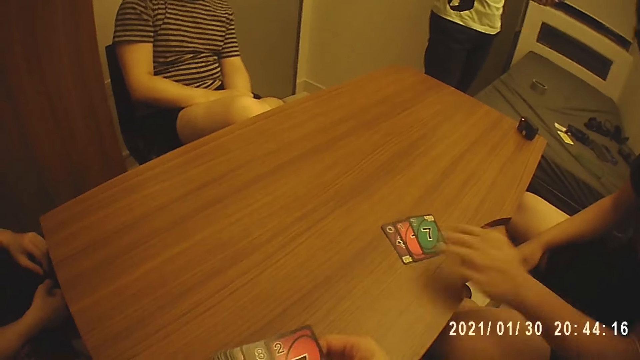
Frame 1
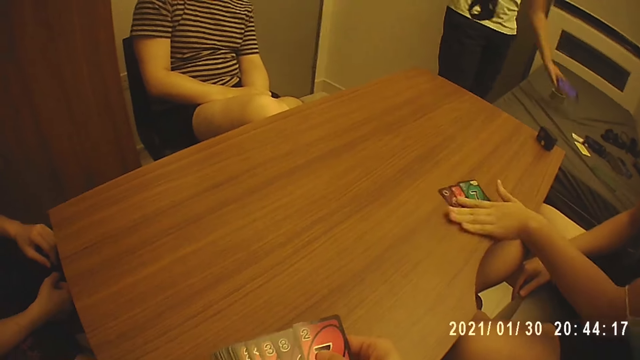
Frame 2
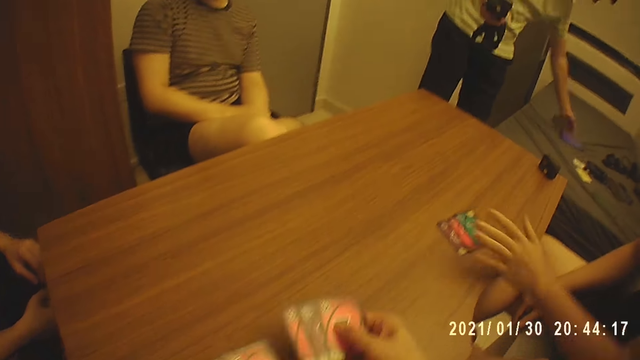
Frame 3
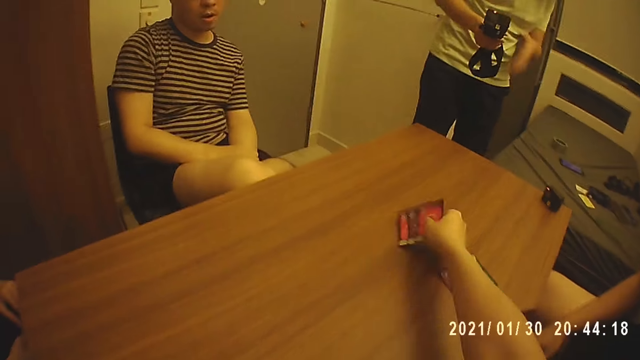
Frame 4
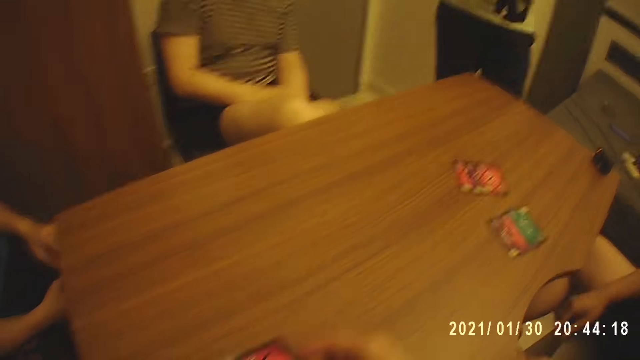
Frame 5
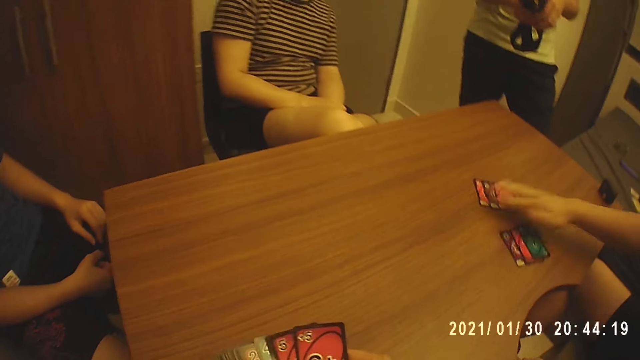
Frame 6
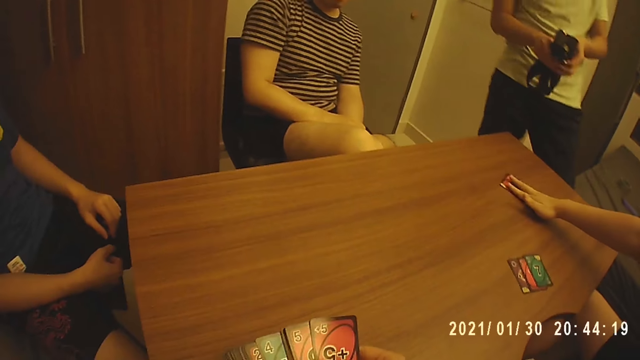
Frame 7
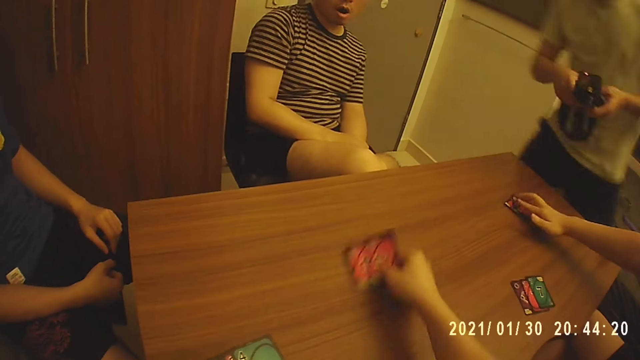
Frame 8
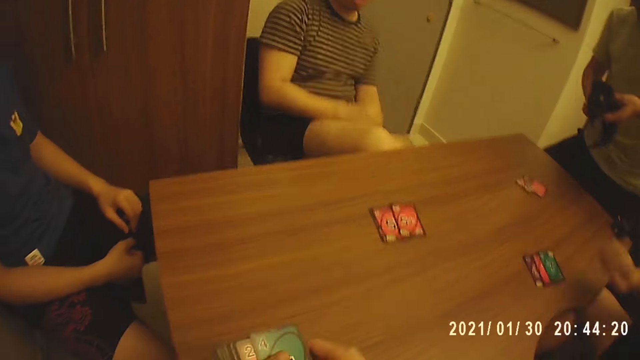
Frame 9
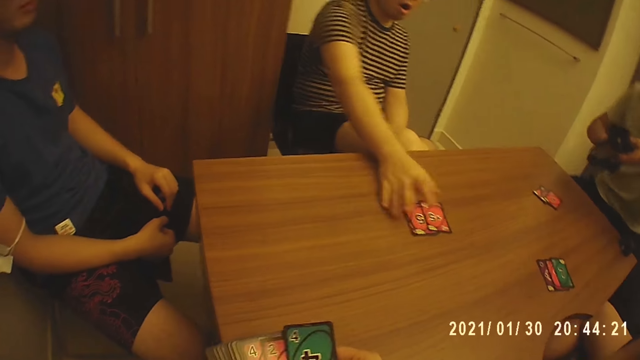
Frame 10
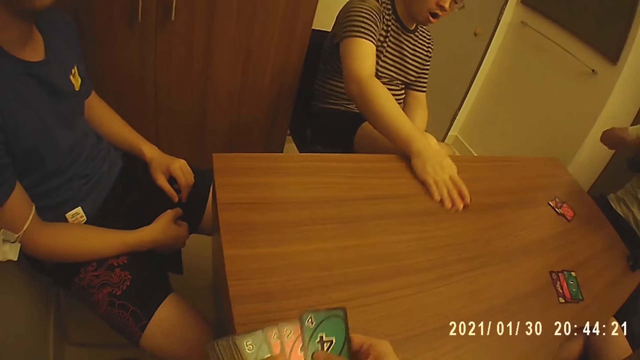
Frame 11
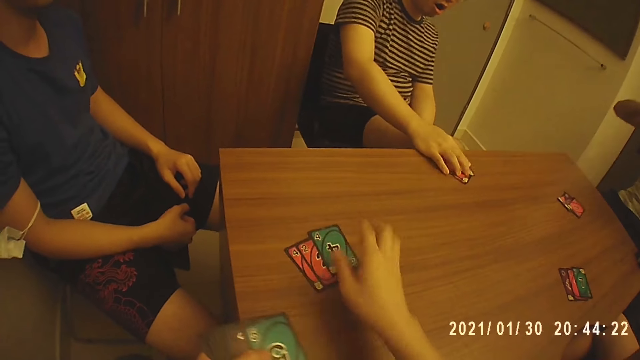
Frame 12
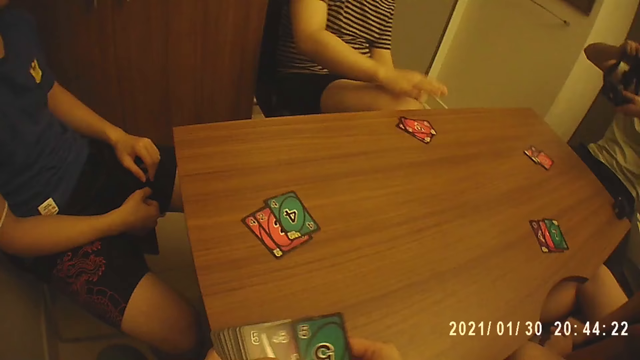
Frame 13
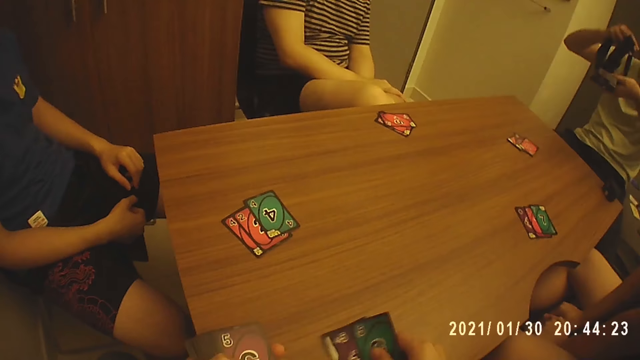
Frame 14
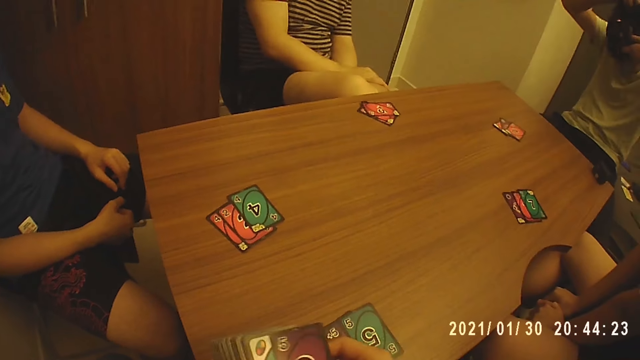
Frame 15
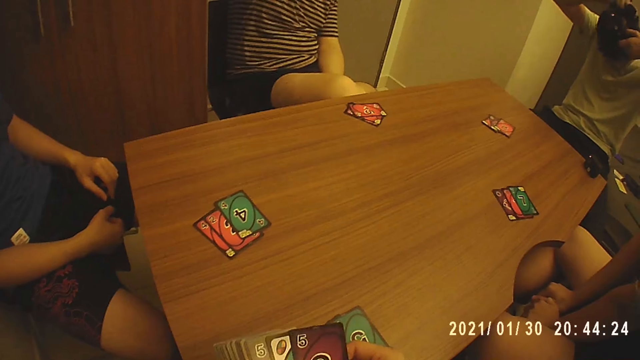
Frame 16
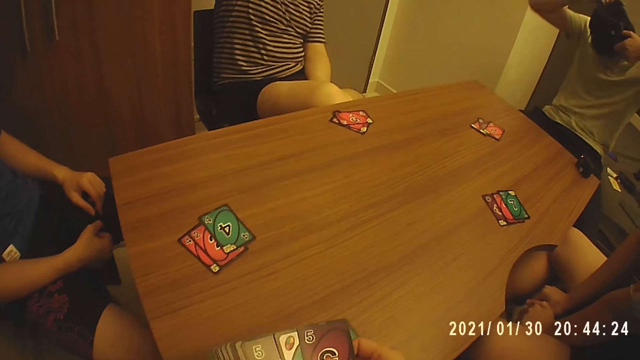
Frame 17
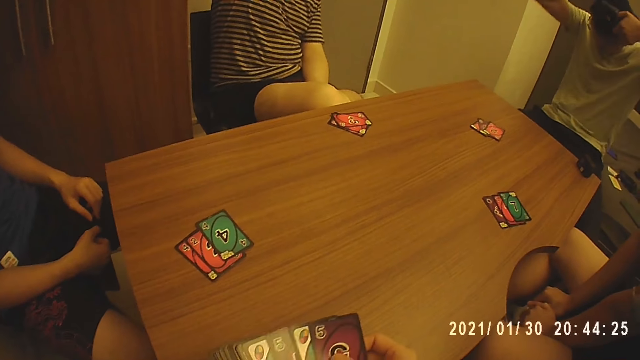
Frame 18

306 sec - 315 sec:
The first man moves the cards on the table with his left hand. The camera wearer picks the cards from his left hand with his right hand. He does so again. Another man places the phone on a bed with his left hand. The camera wearer places the cards on the table with his right hand. The first man distributes the cards. The second man holds the camera with his hands. The camera wearer picks the cards from his left hand with his right hand. The first man moves the cards on the table with his right hand. The camera wearer places the cards on the table with his right hand and picks the cards from his left hand with his right hand. The second man sits on a chair. A third man moves the cards on the table with his right hand. The camera wearer places the cards on the table with his right hand and picks the cards from his left hand with his right hand. The second man wears the camera on his head with his hands.

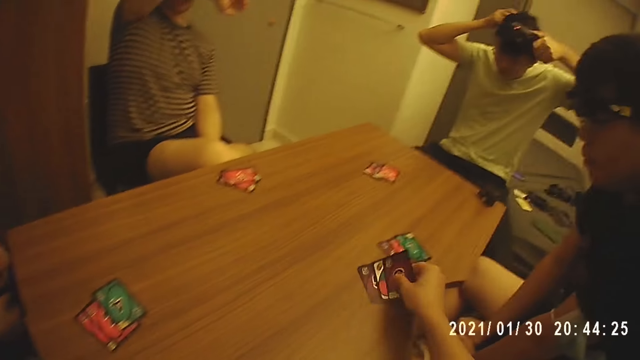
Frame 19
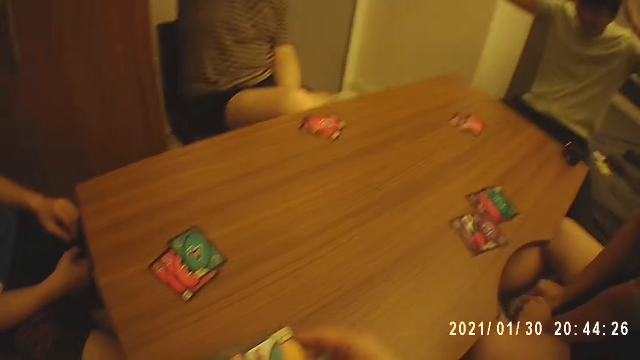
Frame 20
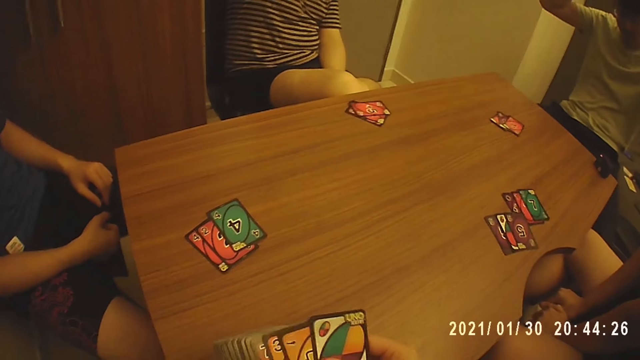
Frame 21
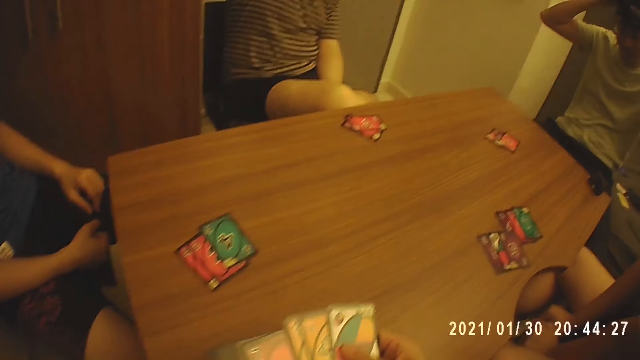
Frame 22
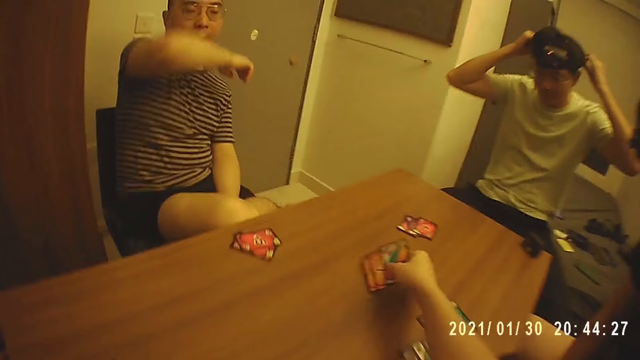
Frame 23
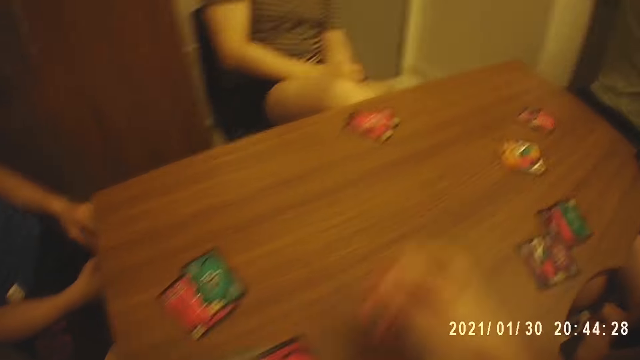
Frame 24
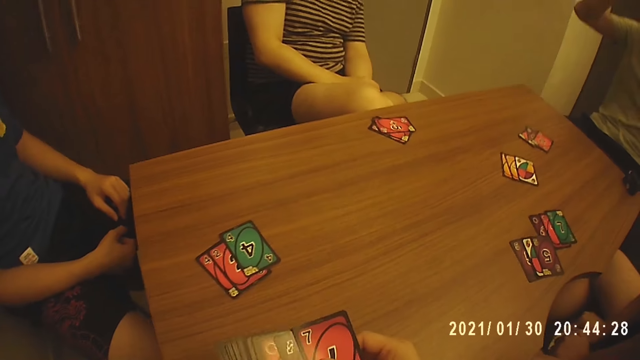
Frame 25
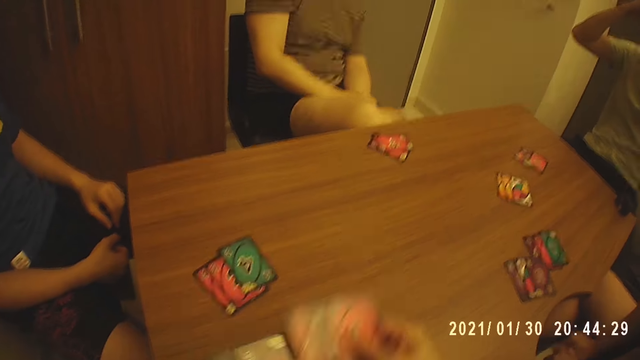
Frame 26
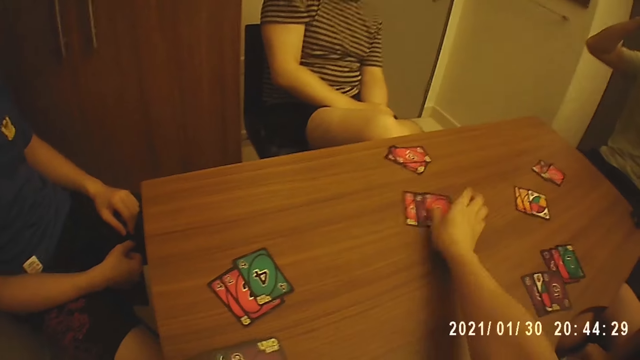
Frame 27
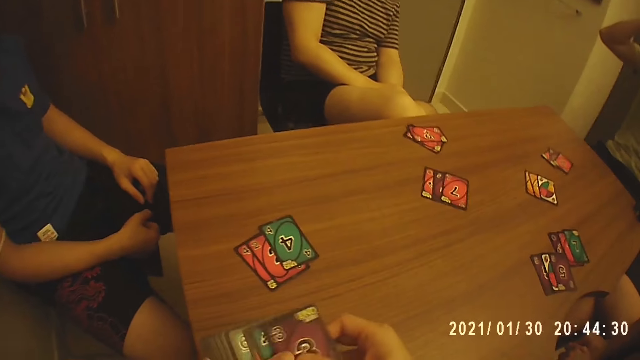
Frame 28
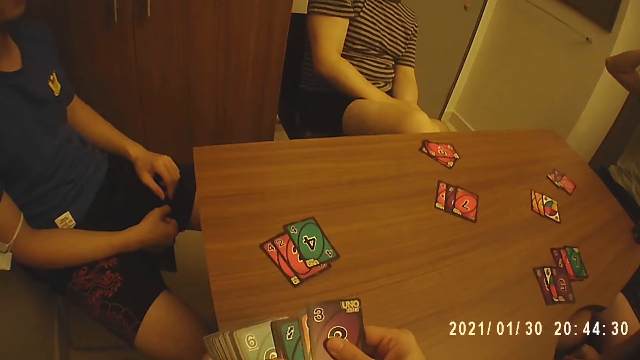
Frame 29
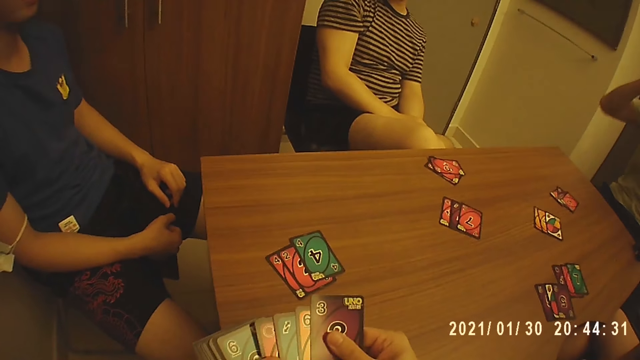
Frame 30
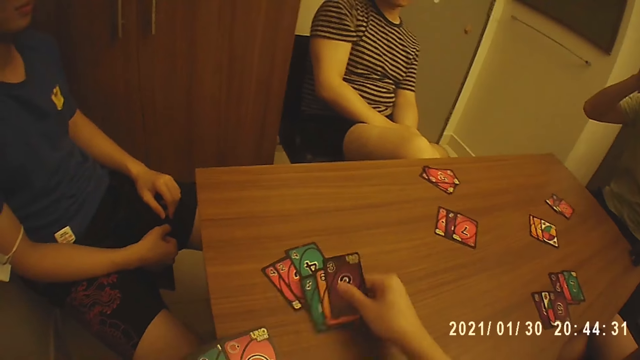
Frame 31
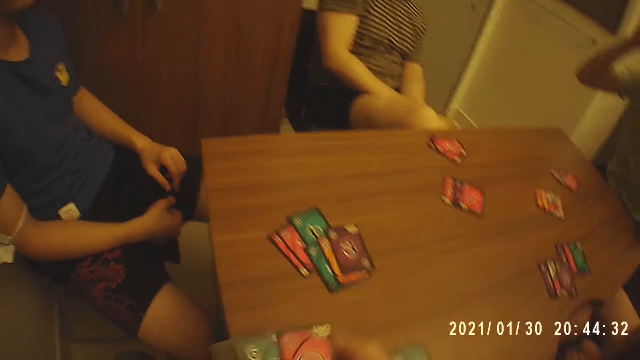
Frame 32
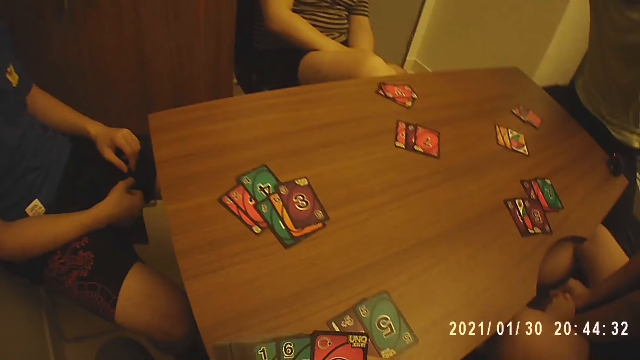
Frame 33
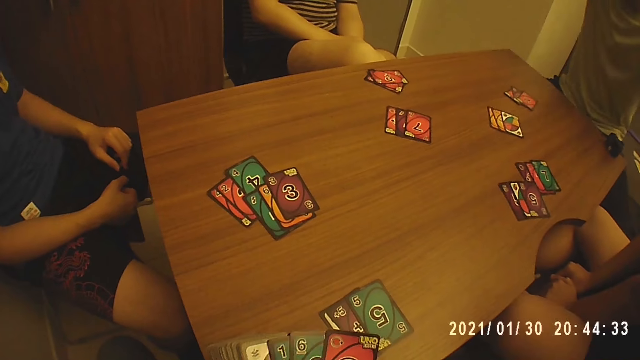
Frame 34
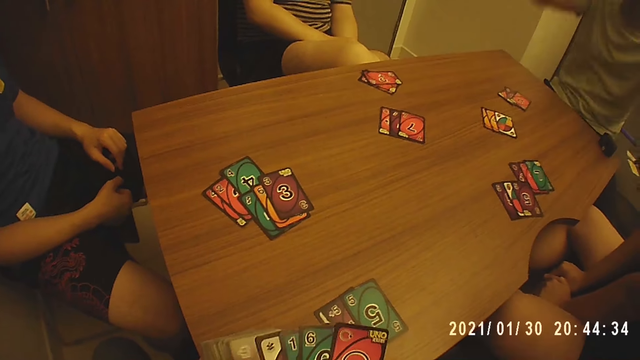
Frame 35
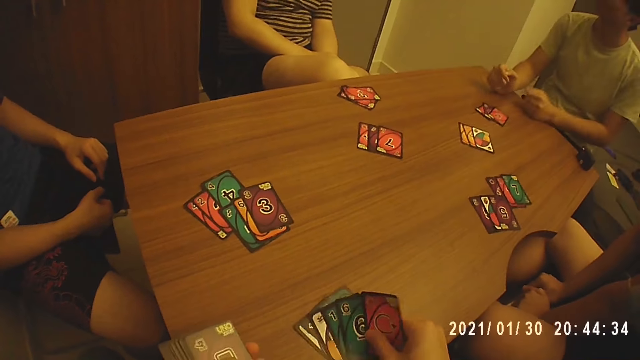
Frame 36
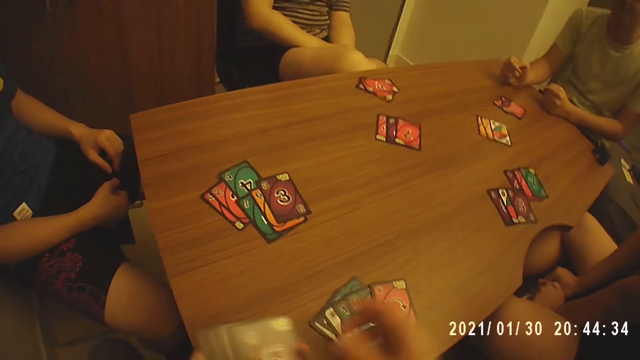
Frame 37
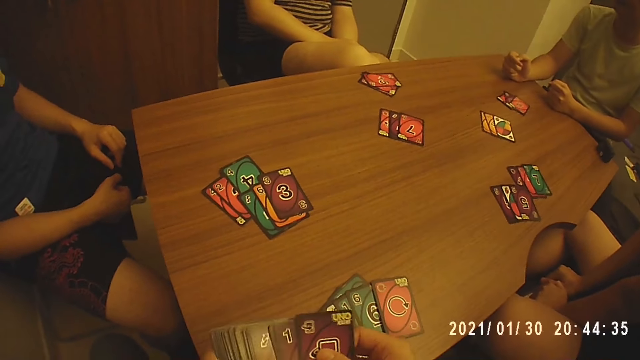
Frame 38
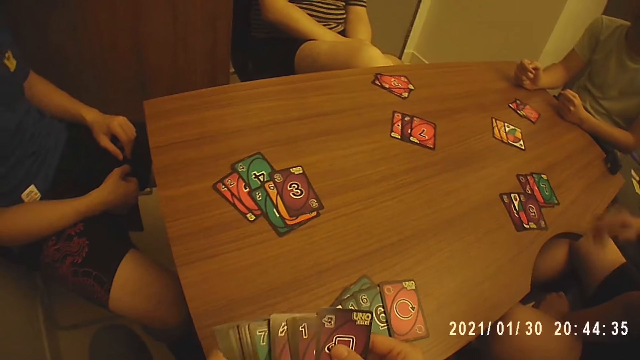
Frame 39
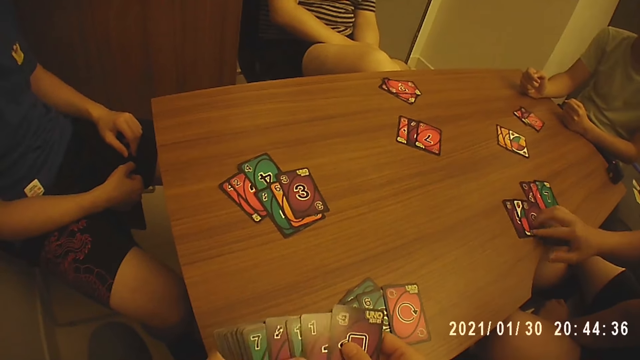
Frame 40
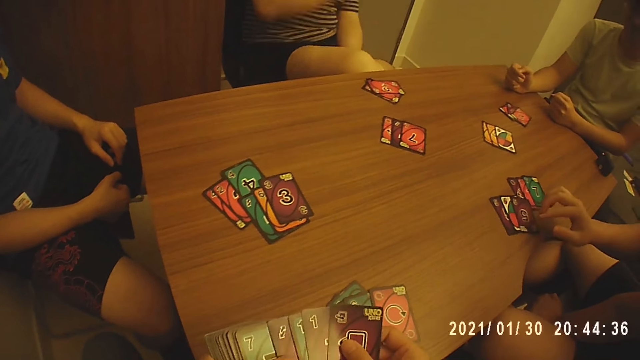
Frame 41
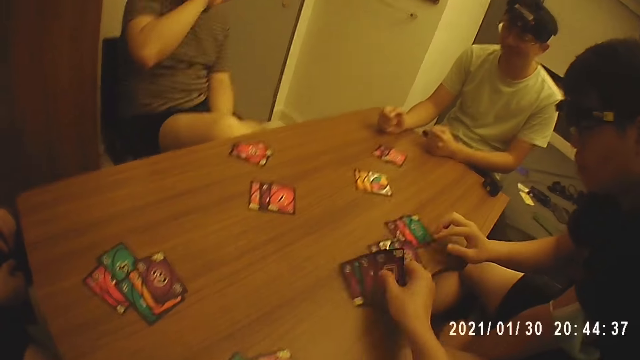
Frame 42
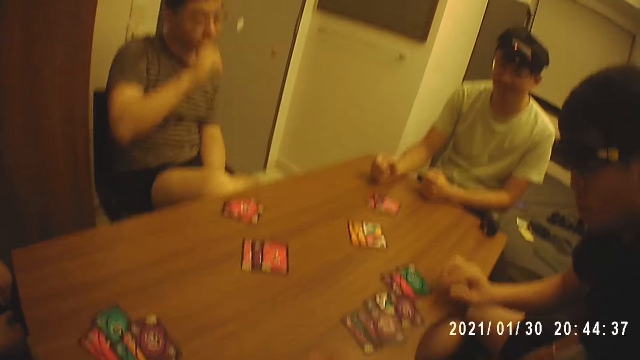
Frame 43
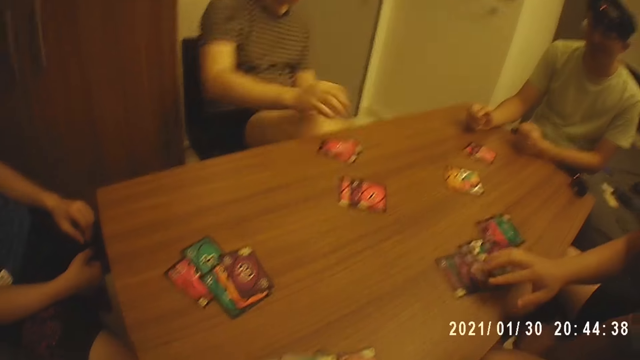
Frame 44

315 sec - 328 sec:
The camera wearer places the cards on the table with his right hand. He picks the cards from his left hand with his right hand. He places the cards on the table with his right hand. He picks the cards from his left hand with his right hand. He places the cards on the table with his right hand. He picks the cards from his left hand with his right hand. He places the cards on the table with his right hand. He picks the cards from his left hand with his right hand. He places the cards on the table with his right hand. He picks the cards from his left hand with his right hand. A man touches the cards on the table with his right hand. The camera wearer places the cards on the table with his right hand.
